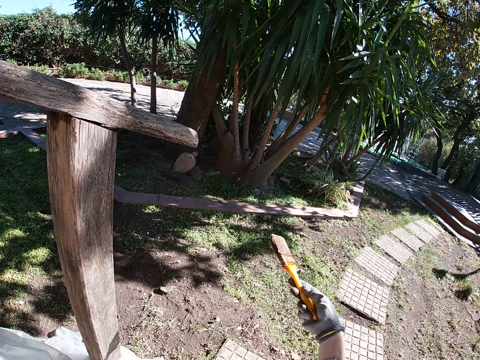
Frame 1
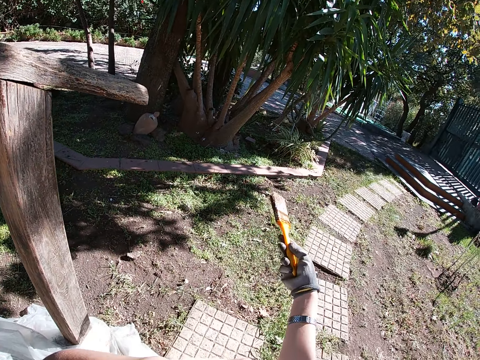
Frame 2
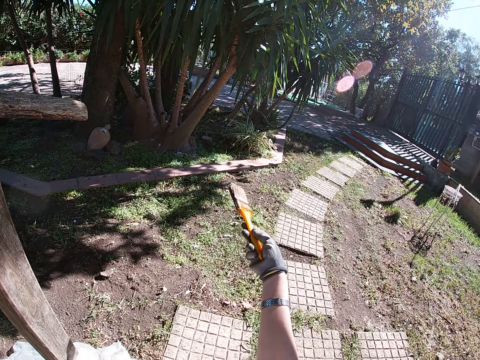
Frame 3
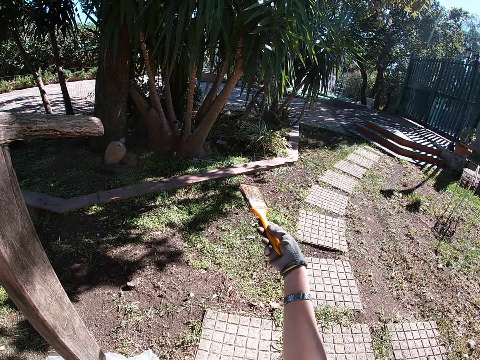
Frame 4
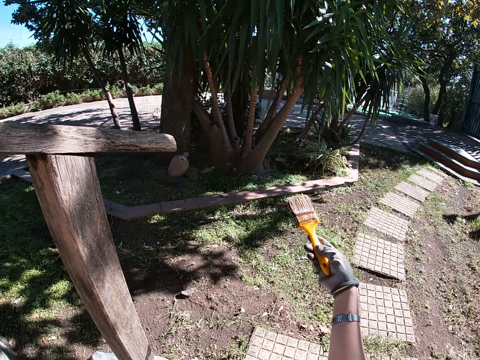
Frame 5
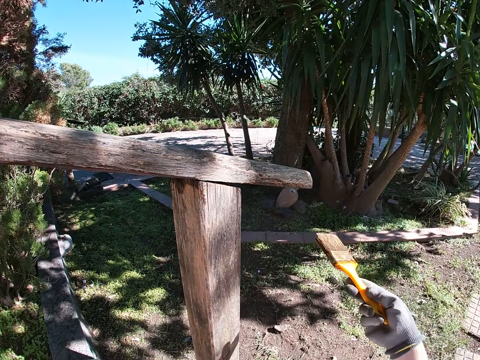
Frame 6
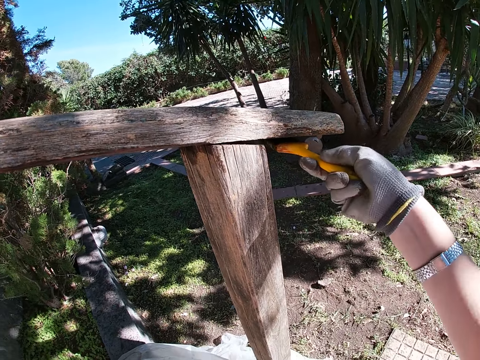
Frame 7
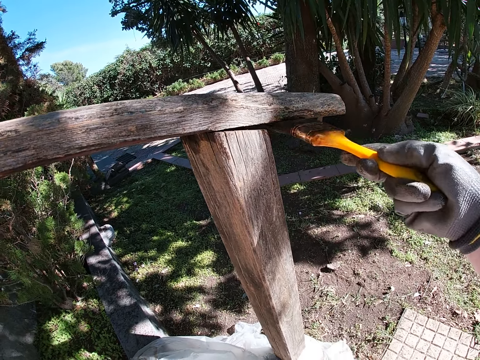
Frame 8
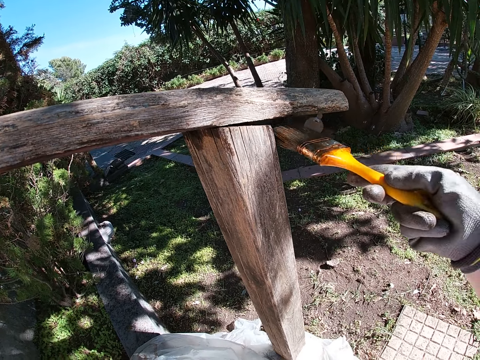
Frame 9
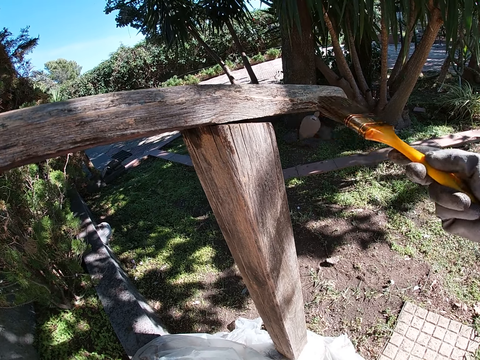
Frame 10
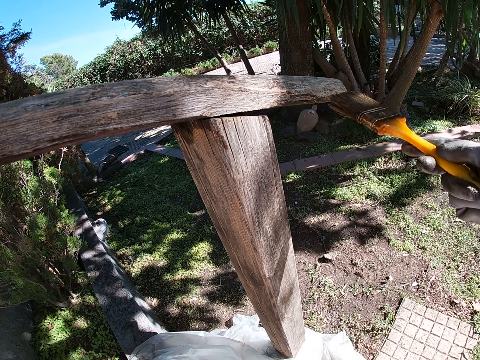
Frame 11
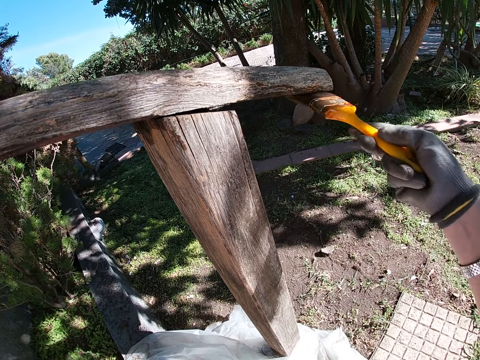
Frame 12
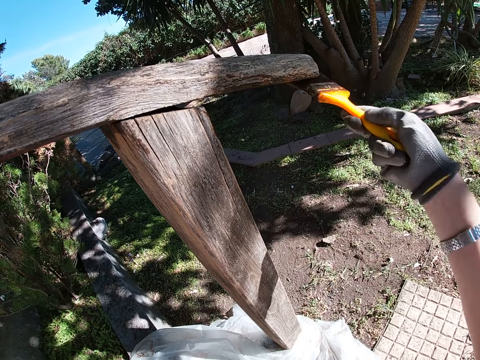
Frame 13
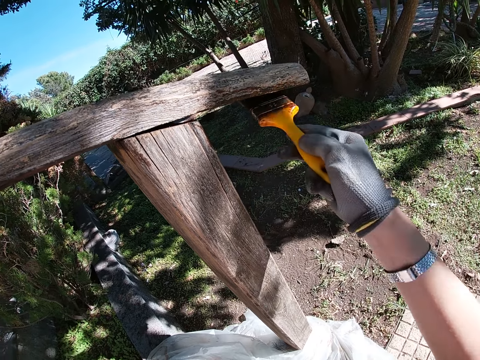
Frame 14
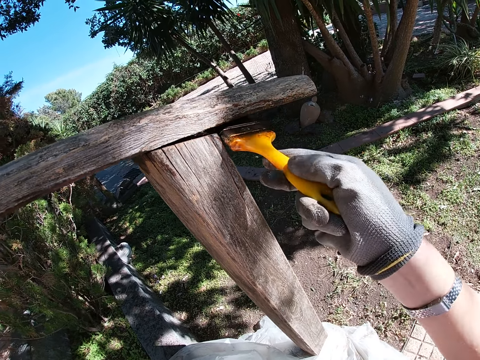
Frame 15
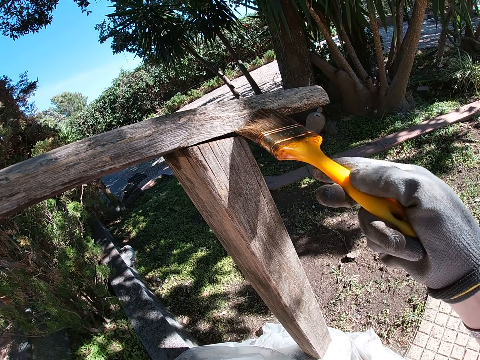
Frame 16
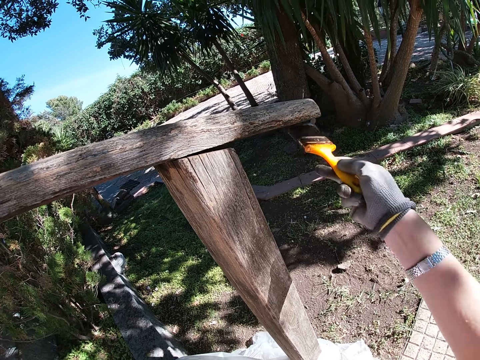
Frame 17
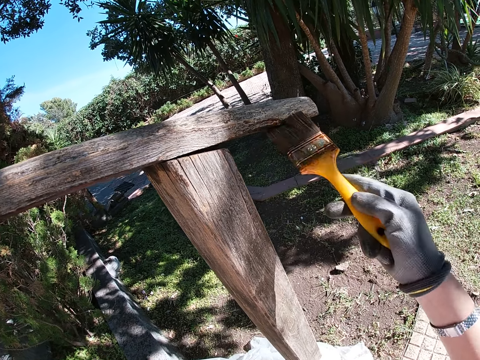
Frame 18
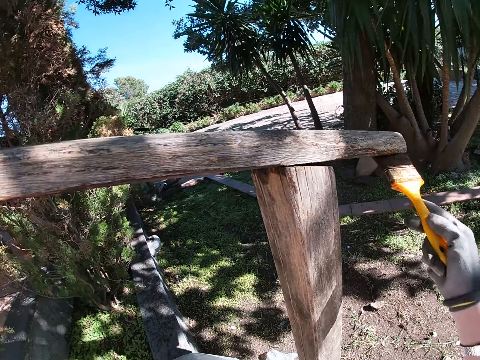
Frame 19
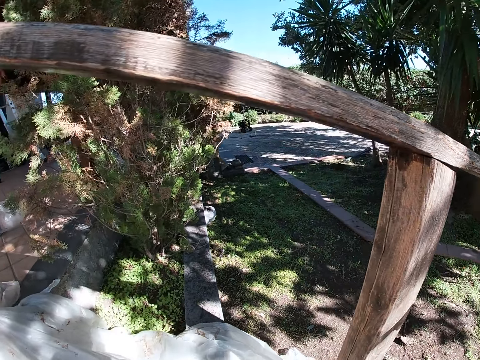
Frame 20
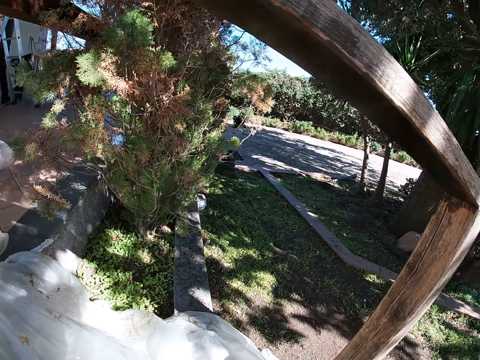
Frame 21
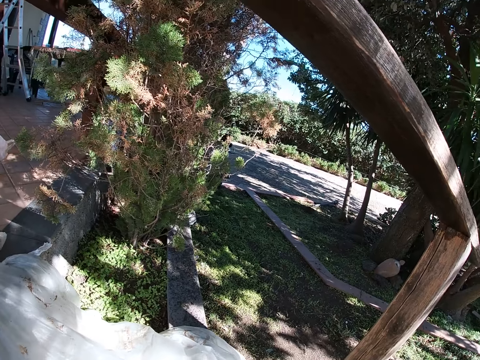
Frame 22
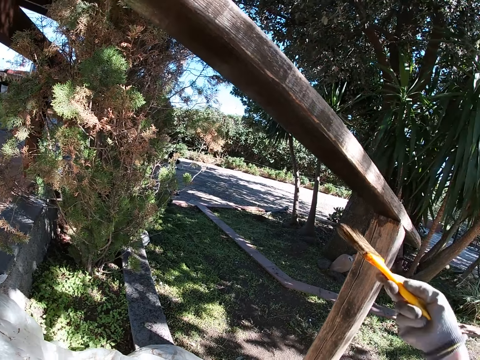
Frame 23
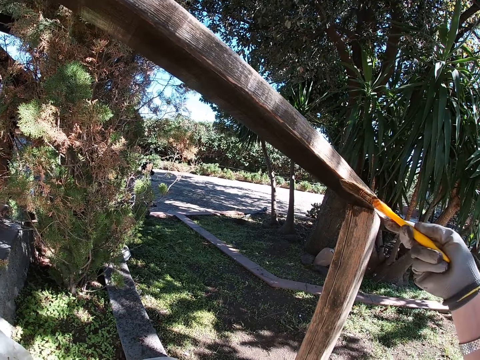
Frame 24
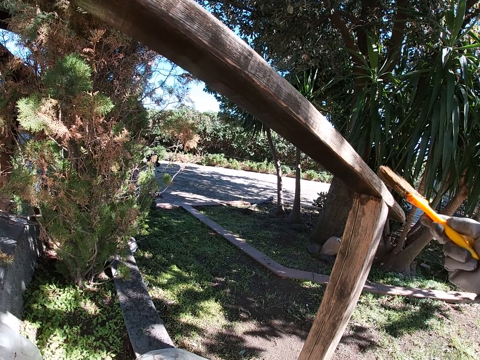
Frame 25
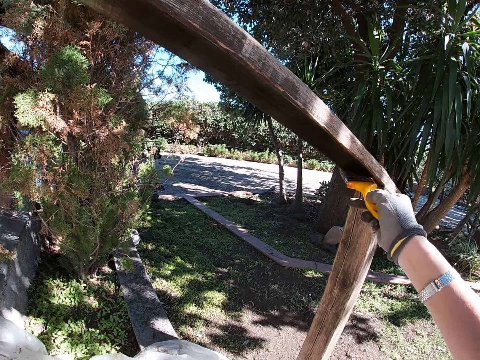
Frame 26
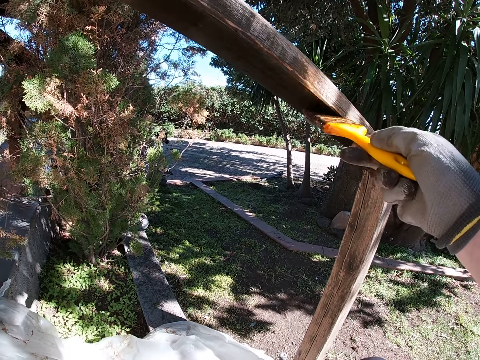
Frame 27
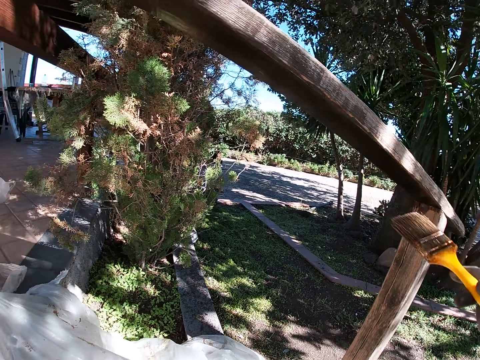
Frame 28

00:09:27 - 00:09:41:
The camera wearer holds a brush. They paint a handrail. They paint the handrail again.

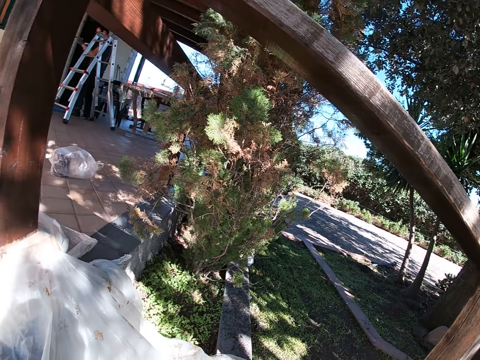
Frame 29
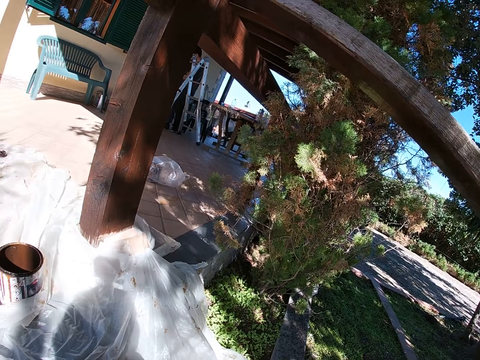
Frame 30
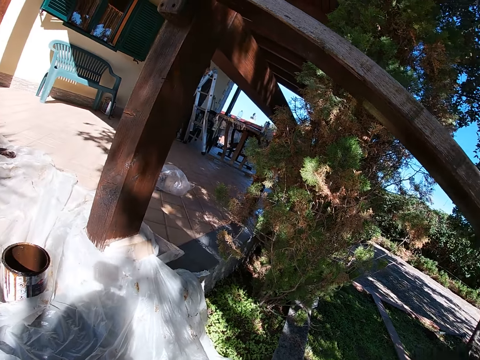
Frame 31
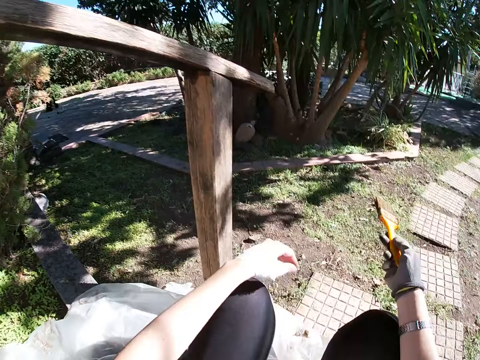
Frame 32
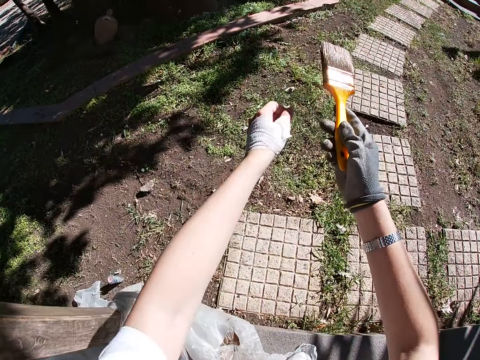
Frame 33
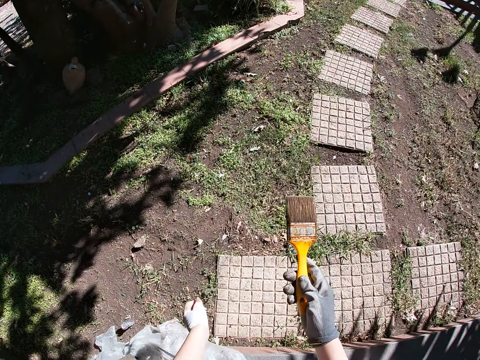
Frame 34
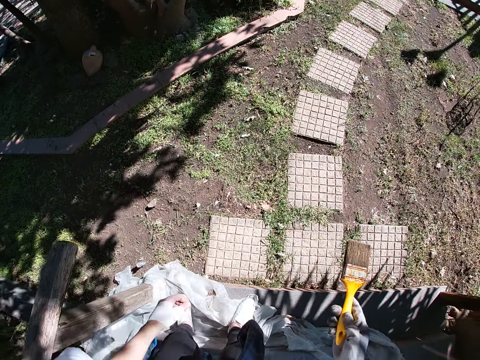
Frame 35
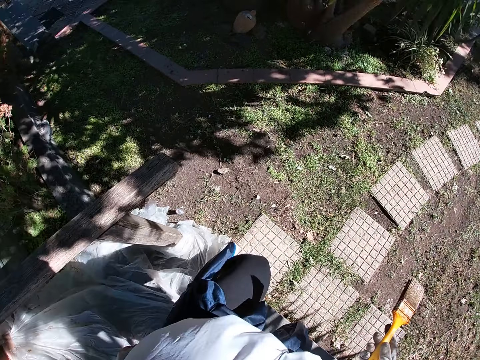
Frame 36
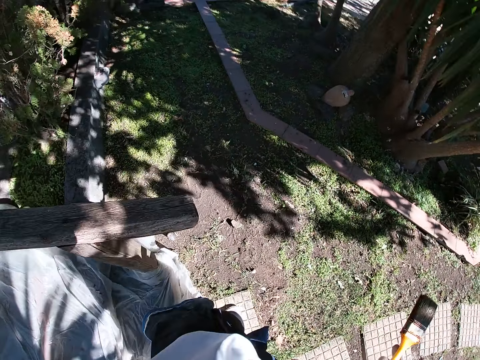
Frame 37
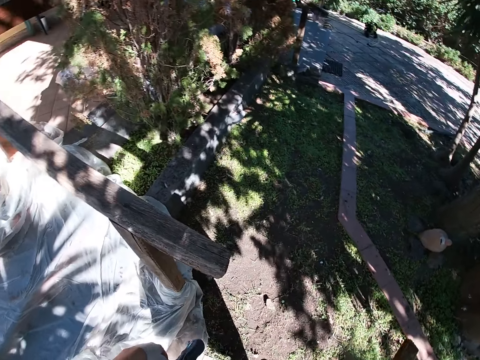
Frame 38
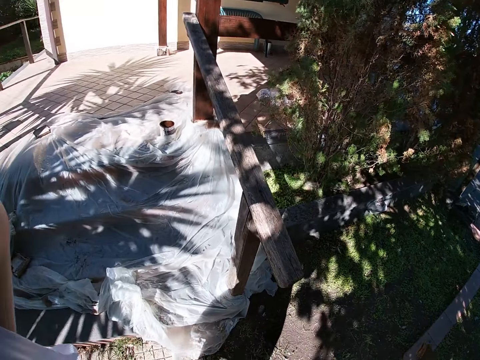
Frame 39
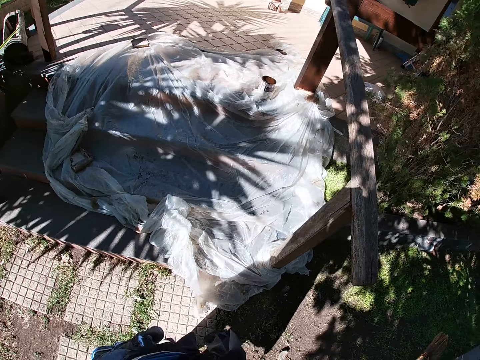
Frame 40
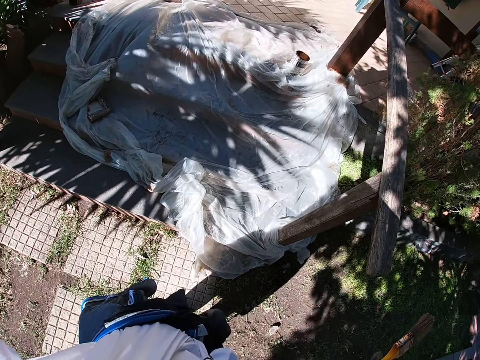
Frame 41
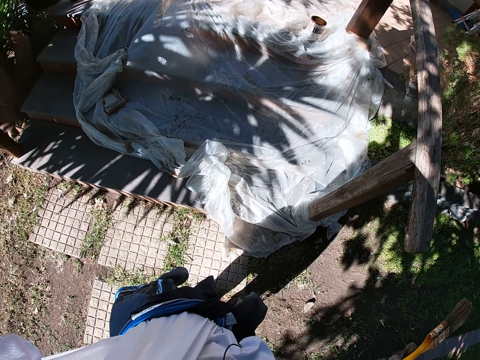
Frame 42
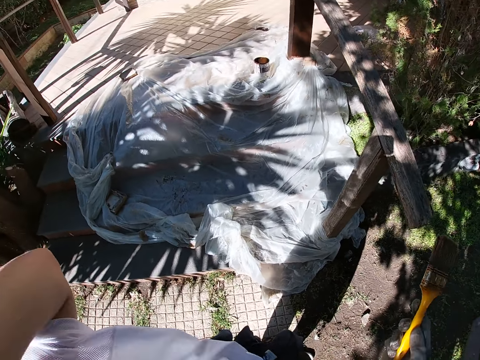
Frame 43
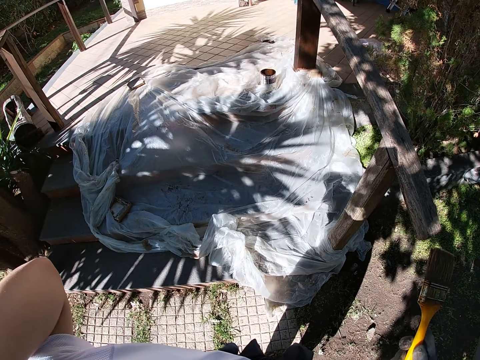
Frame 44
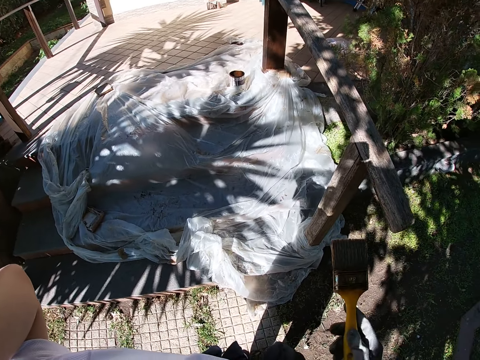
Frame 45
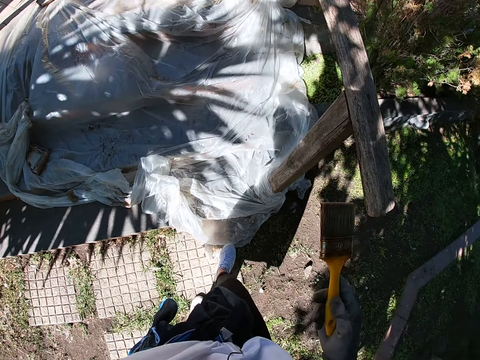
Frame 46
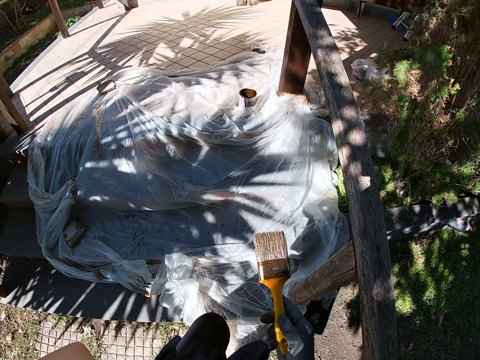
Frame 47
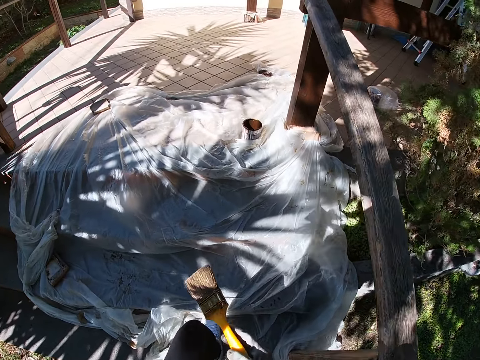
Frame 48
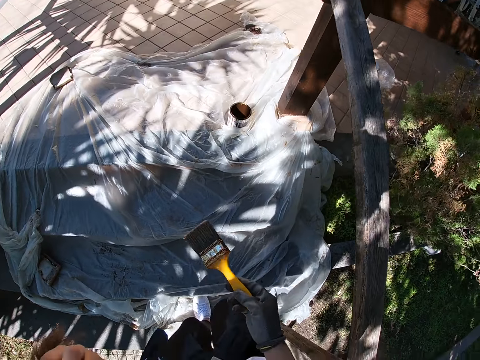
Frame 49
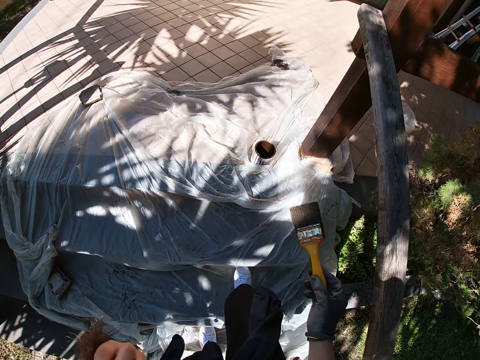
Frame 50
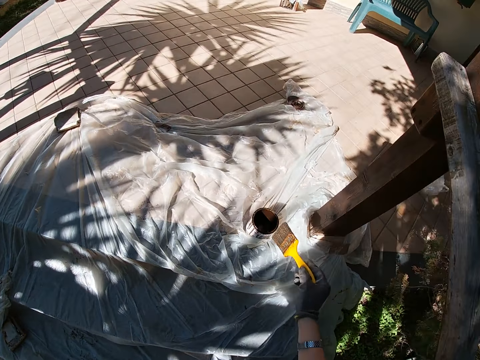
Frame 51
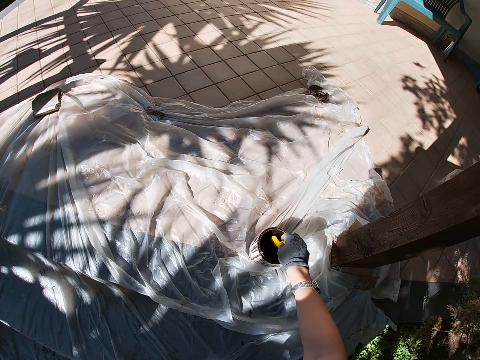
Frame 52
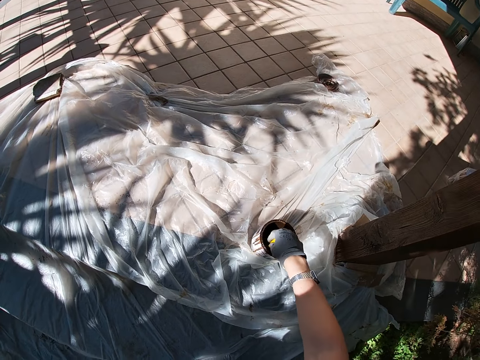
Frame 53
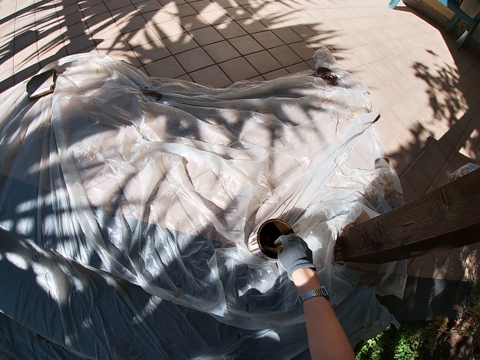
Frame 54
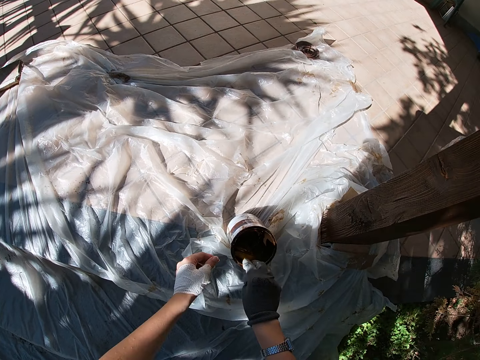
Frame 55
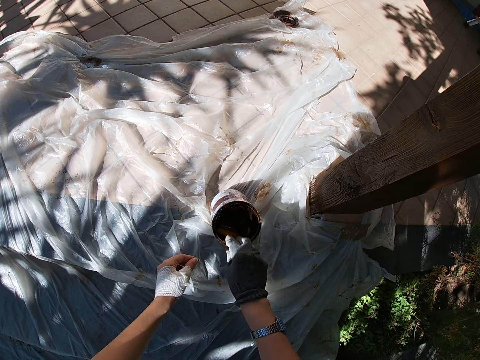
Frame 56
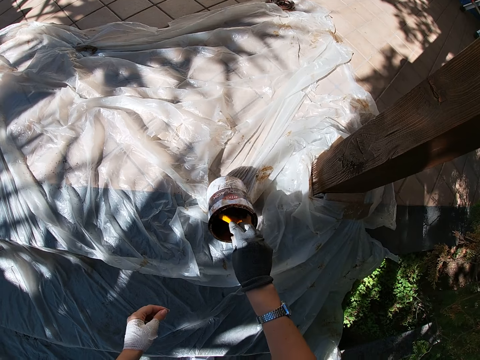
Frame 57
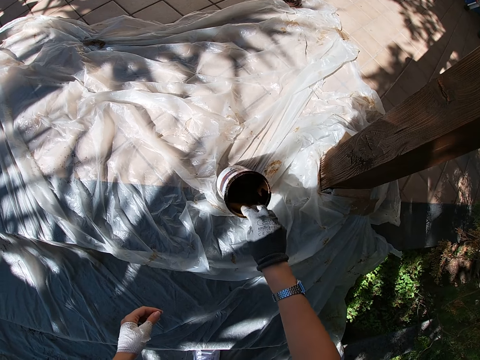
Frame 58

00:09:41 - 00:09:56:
The camera wearer holds a brush. She stands up, walks around, and turns around. She lifts her left hand. She steps up a stair. She steps up the stair again. She dips the paintbrush into the paint bucket. She tilts a paint can.
